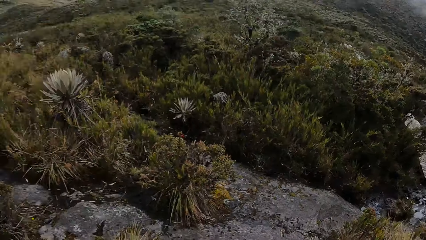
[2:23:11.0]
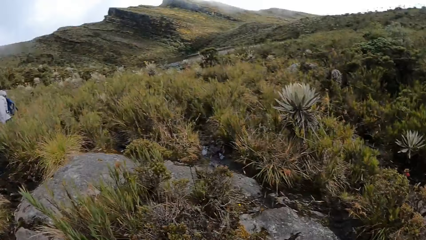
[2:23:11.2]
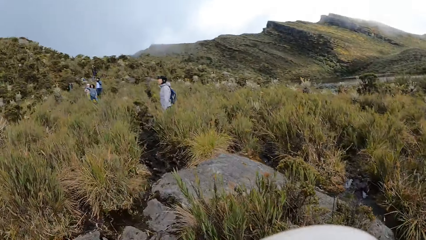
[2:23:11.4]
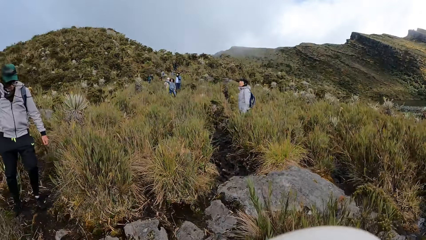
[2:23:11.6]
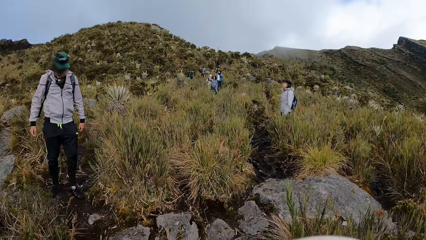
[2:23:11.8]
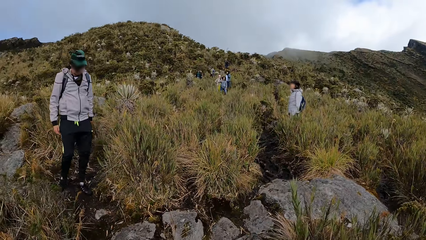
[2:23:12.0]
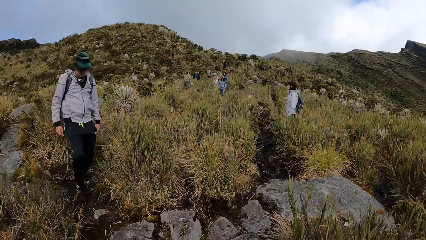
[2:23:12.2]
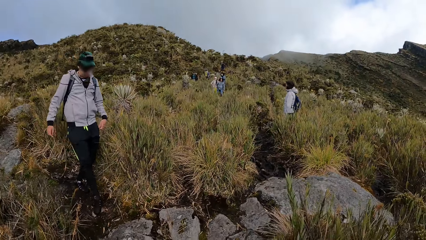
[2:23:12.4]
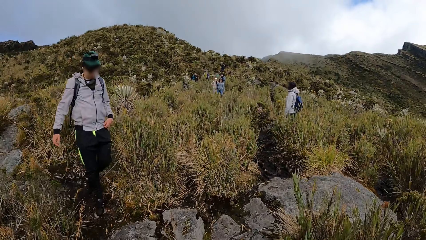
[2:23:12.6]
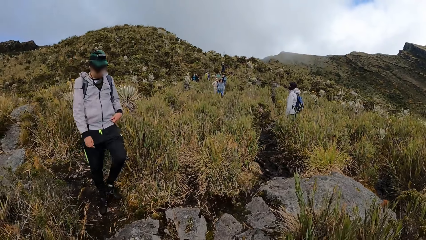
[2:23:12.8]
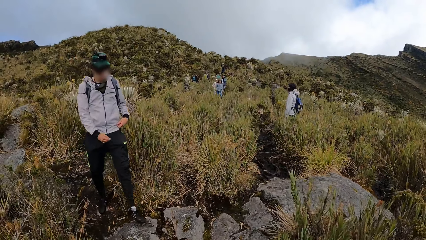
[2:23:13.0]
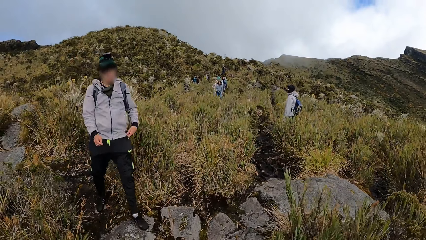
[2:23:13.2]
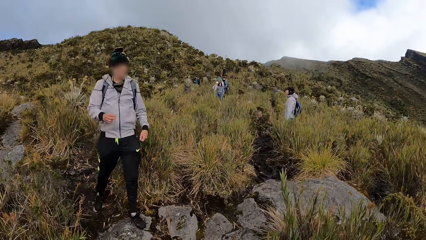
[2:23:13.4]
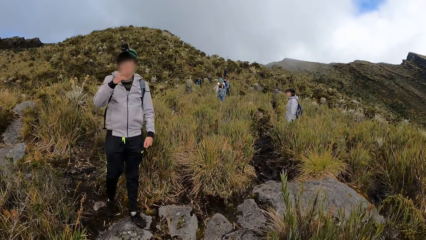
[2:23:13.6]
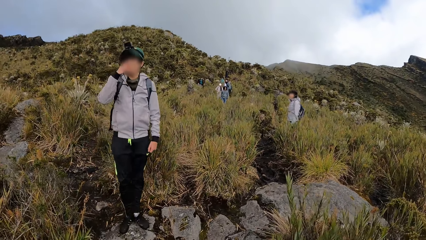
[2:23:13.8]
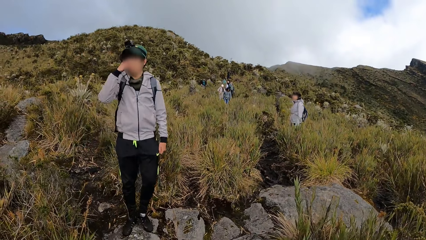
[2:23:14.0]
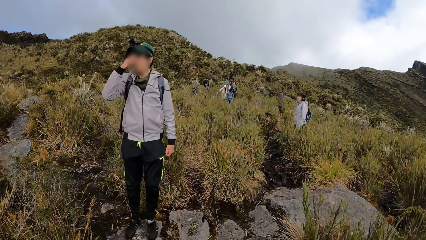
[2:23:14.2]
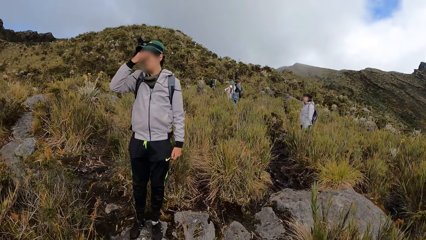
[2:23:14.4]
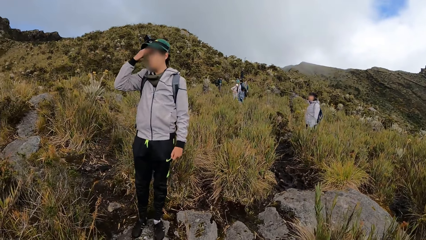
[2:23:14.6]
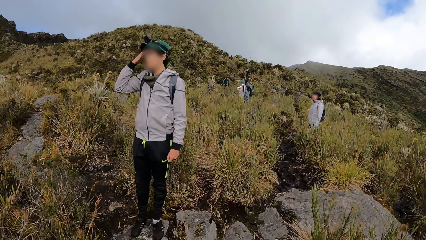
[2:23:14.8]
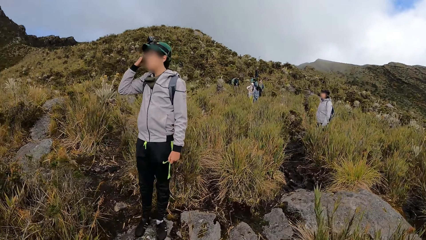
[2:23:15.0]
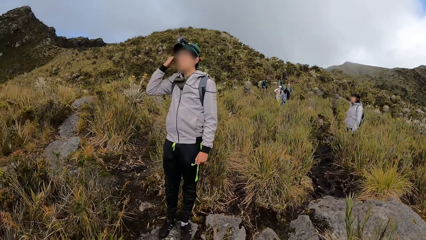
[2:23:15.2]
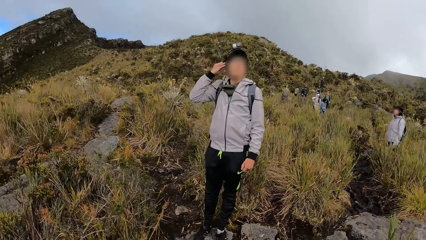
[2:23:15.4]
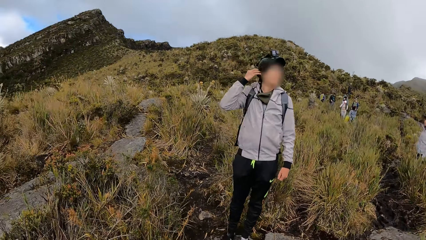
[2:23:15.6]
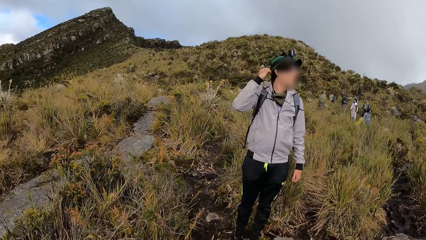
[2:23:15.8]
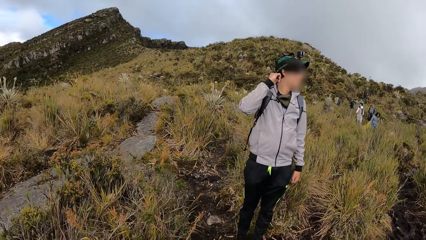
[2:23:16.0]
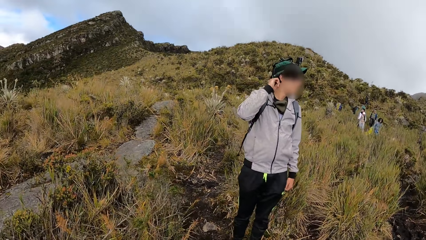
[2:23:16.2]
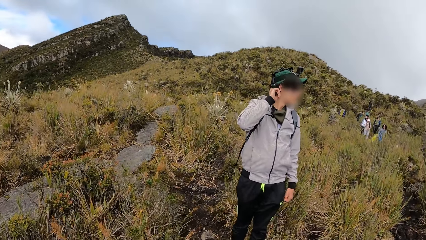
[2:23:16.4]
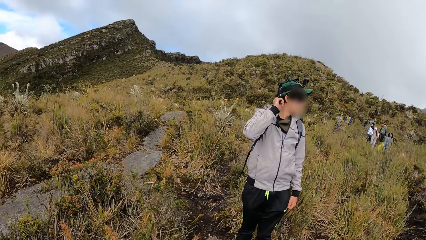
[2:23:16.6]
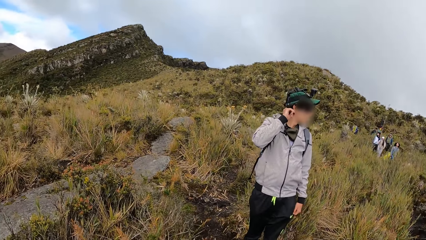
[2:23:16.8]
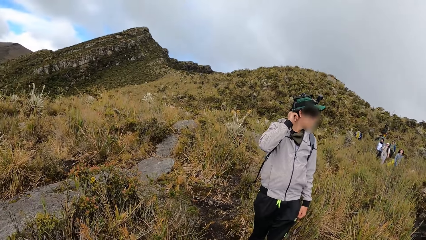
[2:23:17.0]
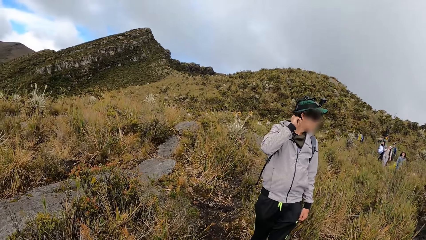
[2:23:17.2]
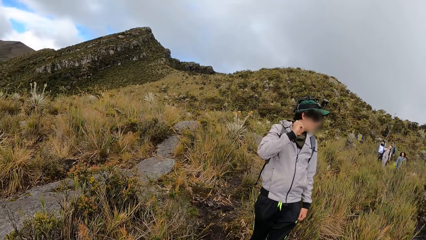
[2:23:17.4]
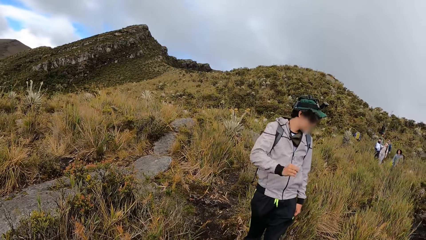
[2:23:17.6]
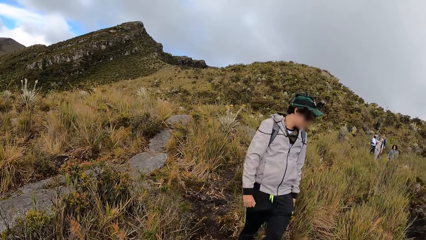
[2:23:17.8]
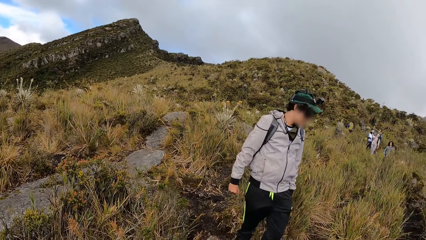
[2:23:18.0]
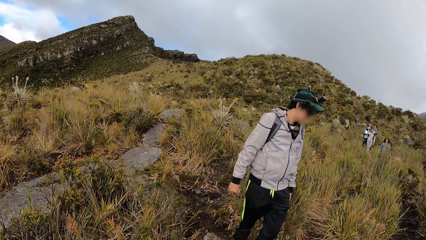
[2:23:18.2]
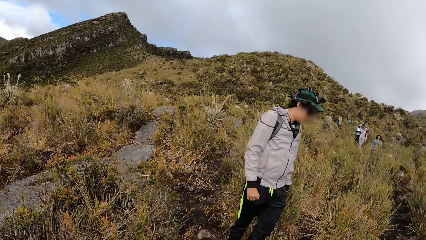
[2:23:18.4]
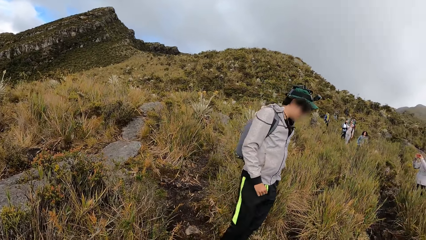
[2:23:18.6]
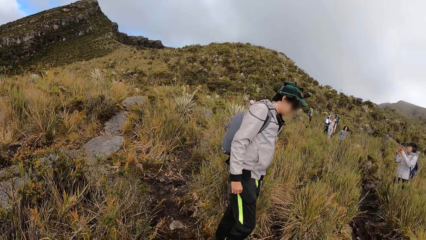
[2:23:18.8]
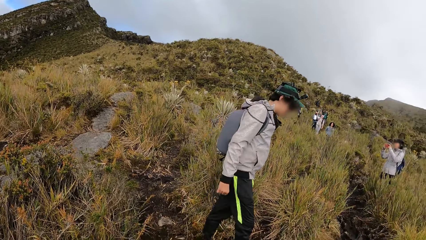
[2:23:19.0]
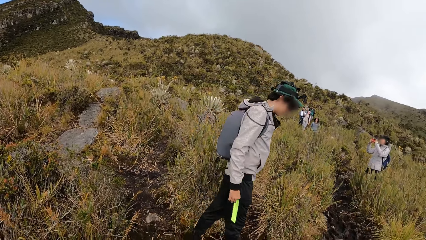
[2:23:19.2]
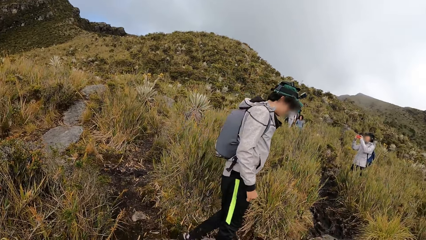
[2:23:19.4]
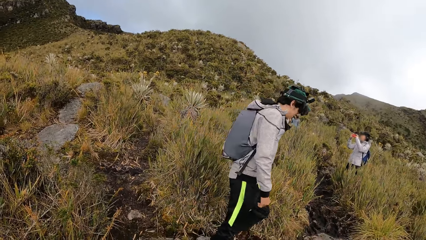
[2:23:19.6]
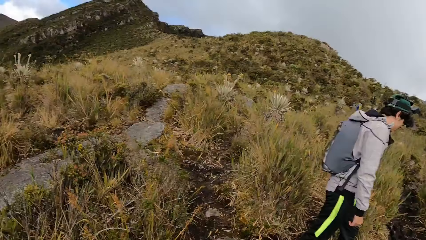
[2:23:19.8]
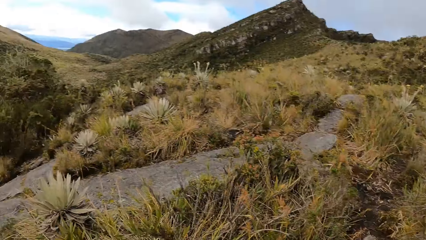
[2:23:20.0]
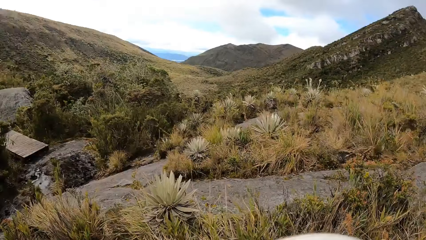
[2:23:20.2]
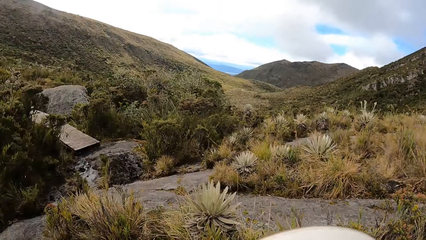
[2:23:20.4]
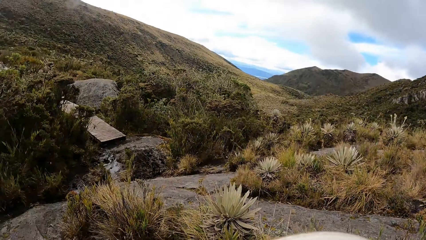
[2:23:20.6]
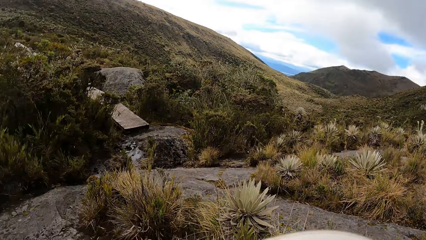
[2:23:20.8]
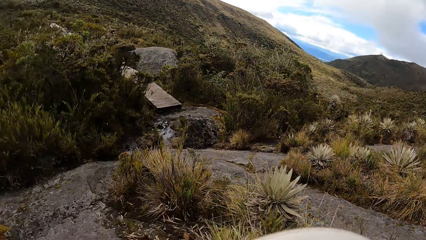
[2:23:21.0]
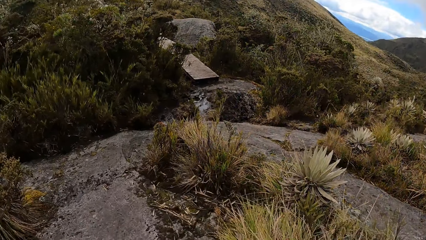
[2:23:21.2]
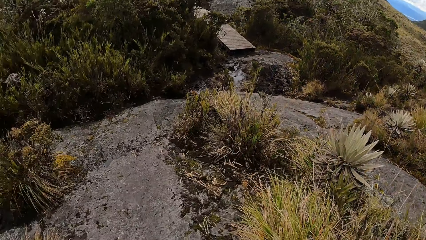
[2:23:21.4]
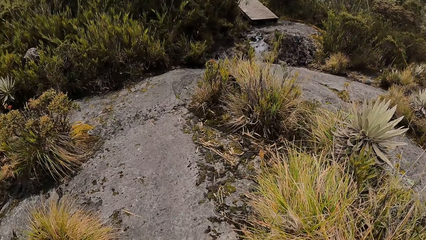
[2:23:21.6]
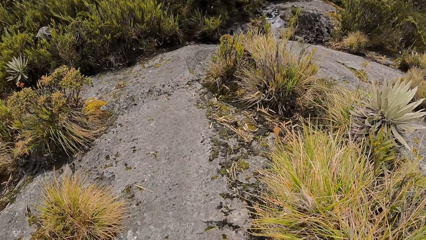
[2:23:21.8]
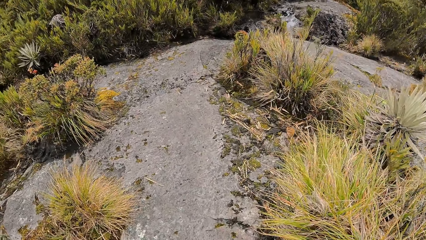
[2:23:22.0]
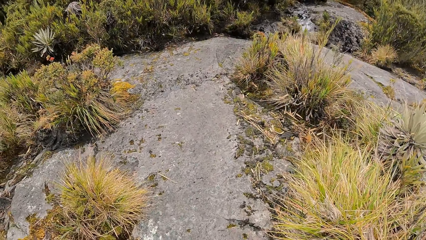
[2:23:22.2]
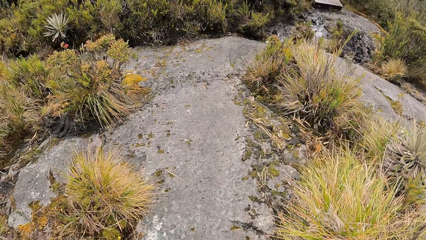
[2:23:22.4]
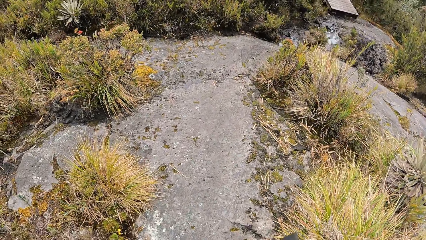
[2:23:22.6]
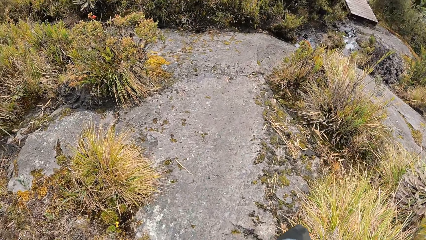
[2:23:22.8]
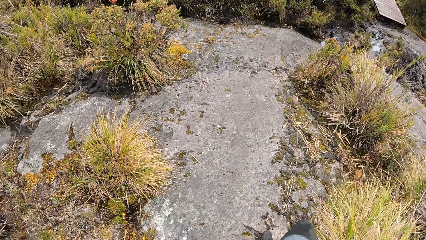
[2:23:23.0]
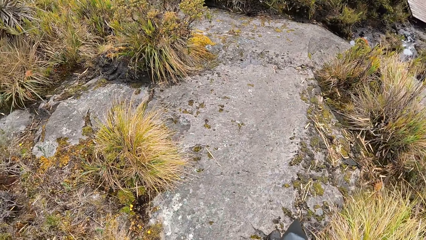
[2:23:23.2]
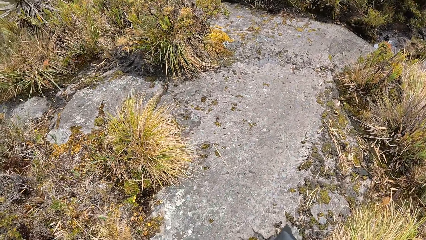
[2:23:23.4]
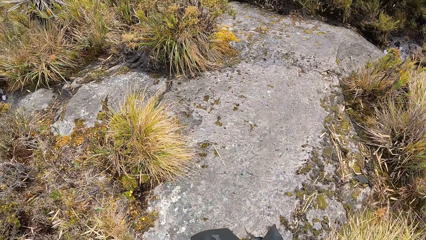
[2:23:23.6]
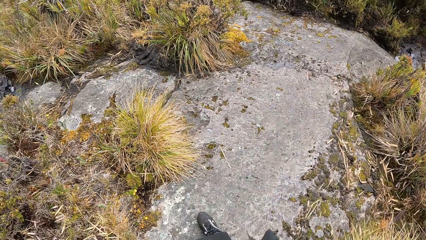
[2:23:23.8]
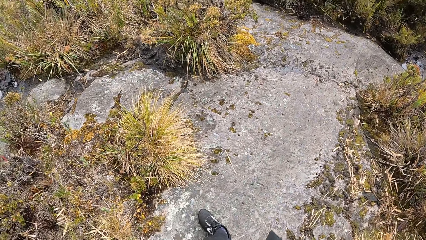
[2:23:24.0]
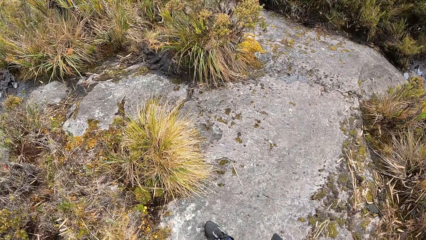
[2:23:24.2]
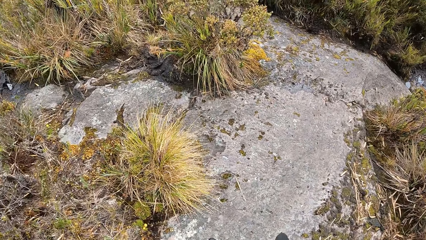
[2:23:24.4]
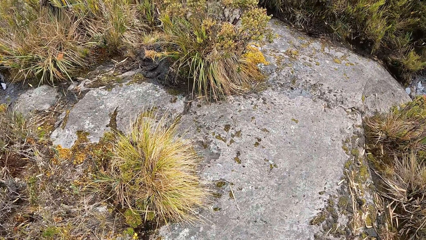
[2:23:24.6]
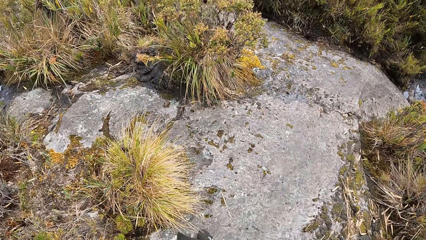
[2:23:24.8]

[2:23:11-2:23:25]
A man rubs his face with his right hand. The camera wearer is looking at a person. A woman raises a phone with her hands.

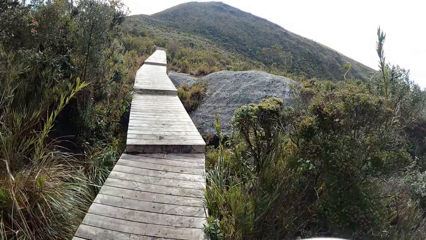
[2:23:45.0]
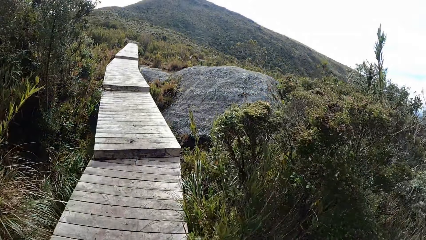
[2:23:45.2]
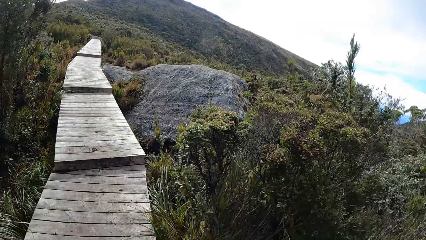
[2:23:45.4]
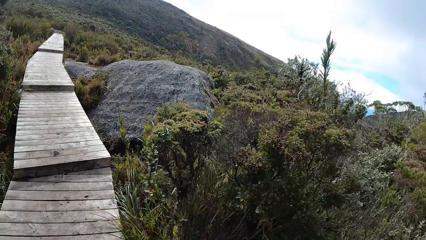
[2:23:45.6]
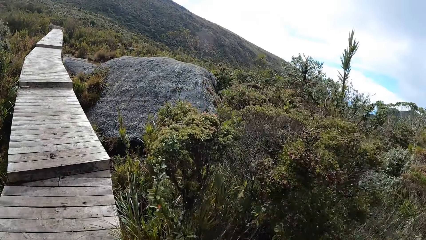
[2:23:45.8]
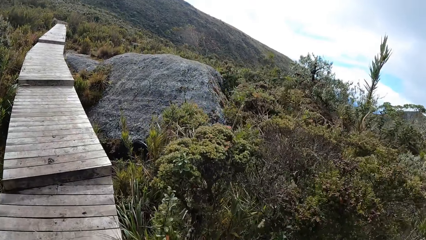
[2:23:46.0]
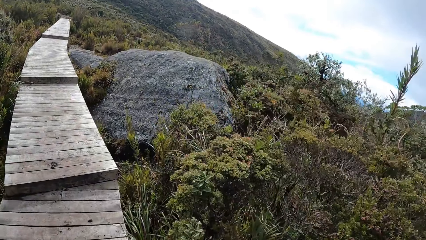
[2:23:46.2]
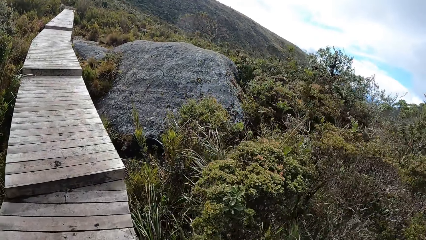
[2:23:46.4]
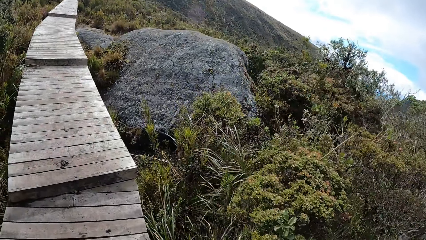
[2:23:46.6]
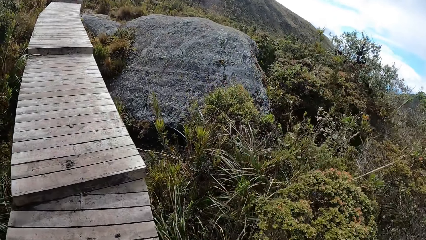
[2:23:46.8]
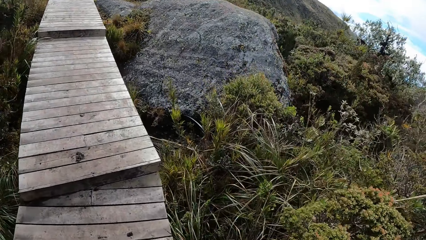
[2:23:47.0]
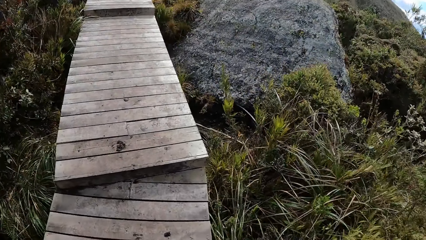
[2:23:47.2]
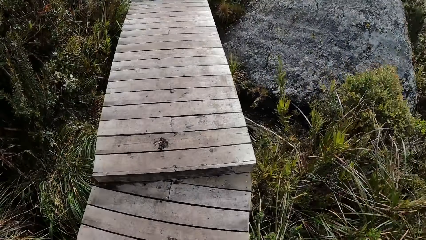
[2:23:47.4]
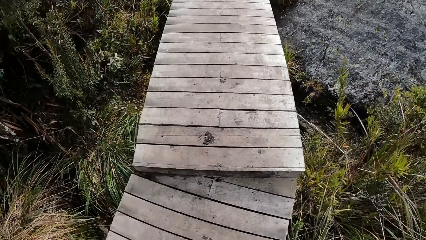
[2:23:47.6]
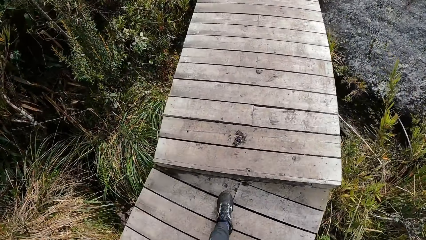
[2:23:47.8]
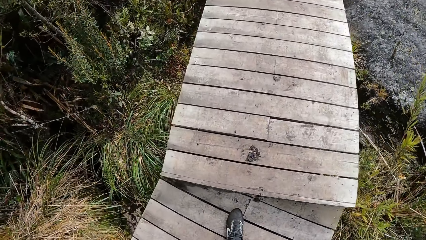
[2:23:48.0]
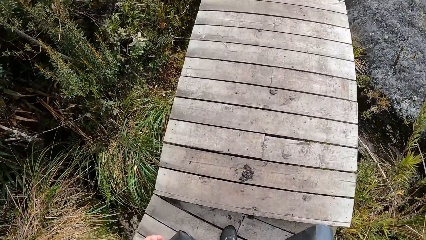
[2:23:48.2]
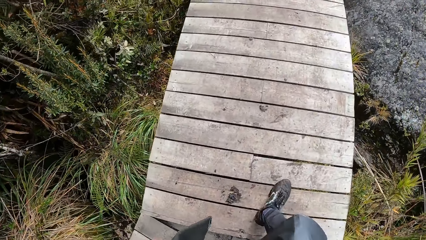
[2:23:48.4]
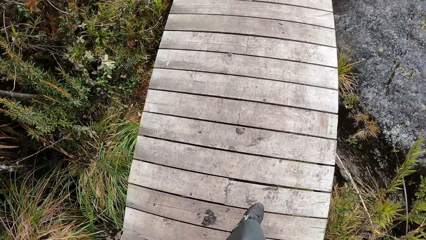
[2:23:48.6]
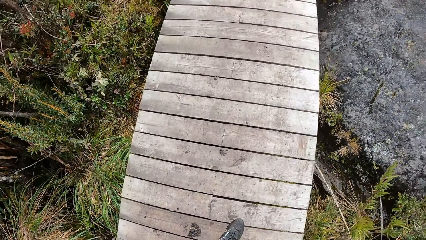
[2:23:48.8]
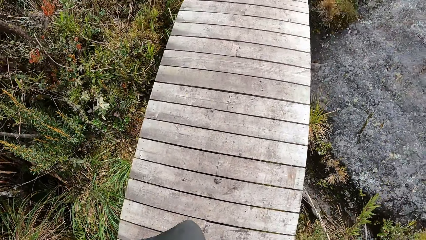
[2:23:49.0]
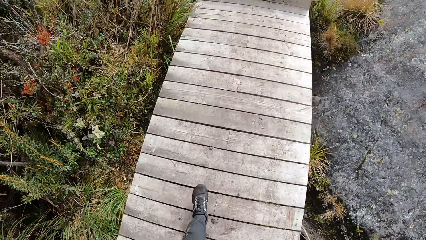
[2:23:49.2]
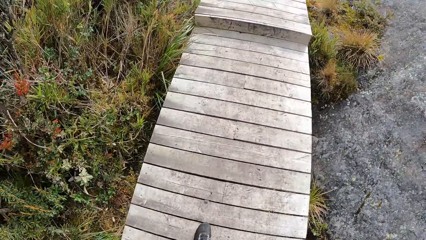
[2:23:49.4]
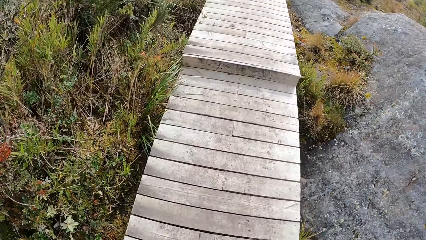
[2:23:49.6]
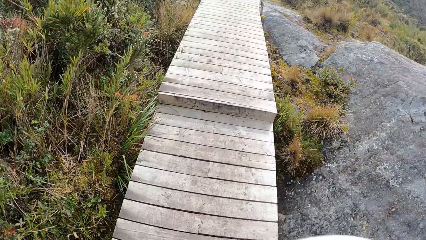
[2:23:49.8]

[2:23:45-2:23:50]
The camera wearer is walking on a bridge.
